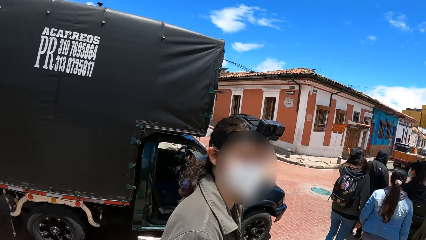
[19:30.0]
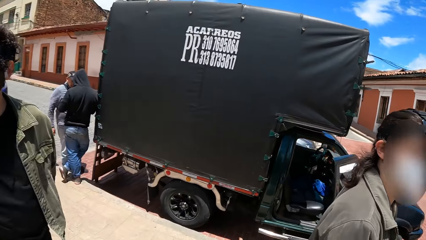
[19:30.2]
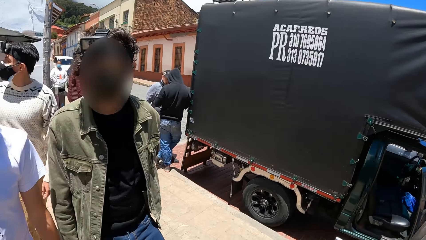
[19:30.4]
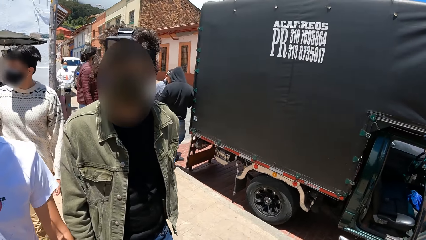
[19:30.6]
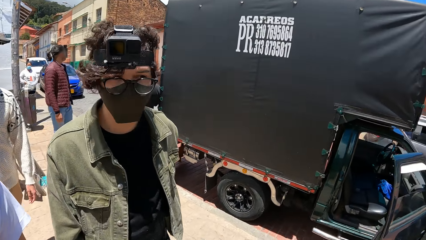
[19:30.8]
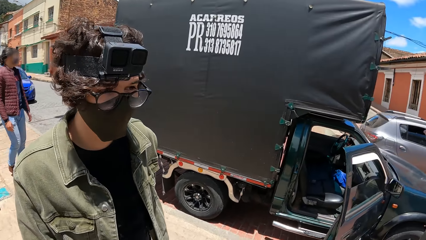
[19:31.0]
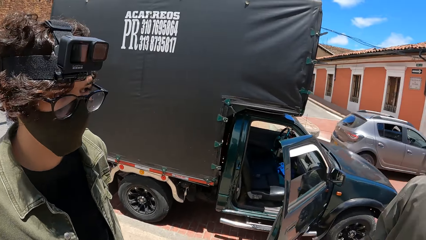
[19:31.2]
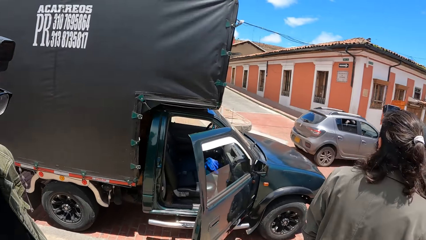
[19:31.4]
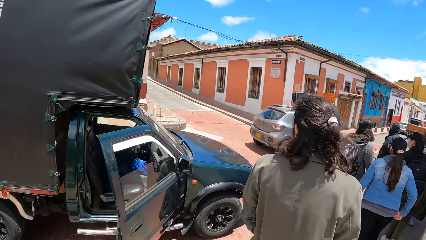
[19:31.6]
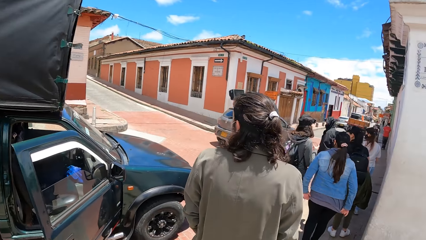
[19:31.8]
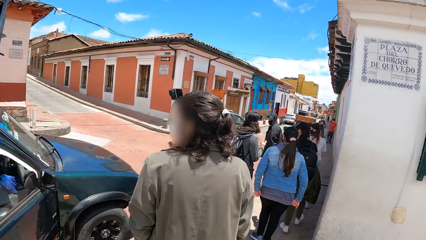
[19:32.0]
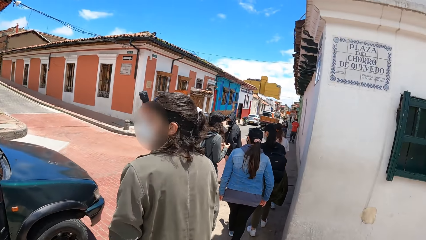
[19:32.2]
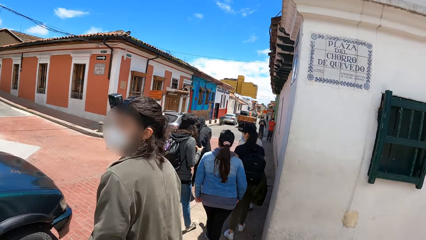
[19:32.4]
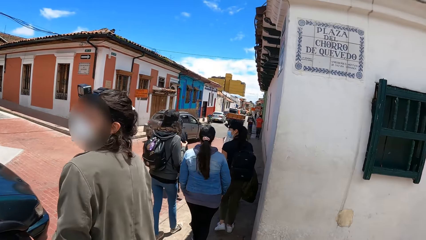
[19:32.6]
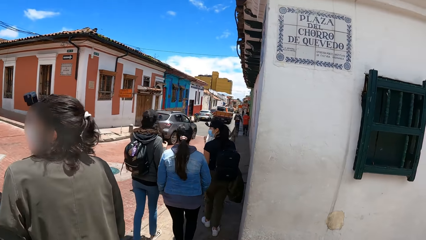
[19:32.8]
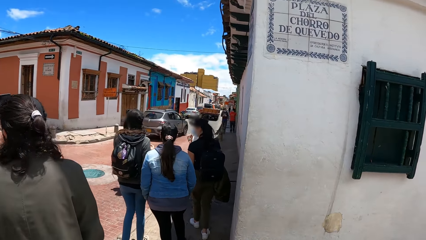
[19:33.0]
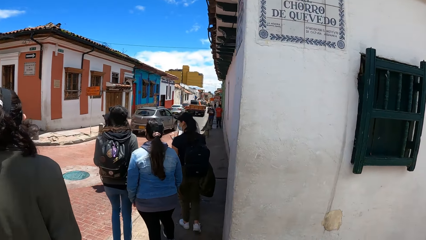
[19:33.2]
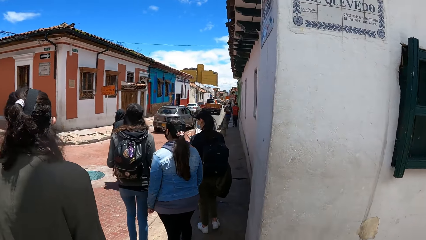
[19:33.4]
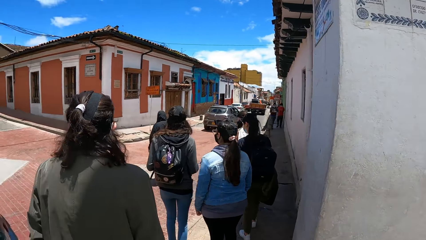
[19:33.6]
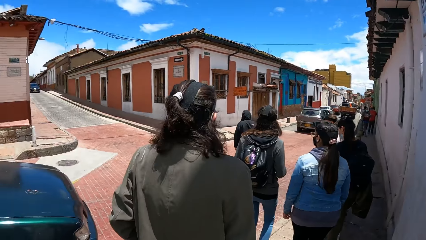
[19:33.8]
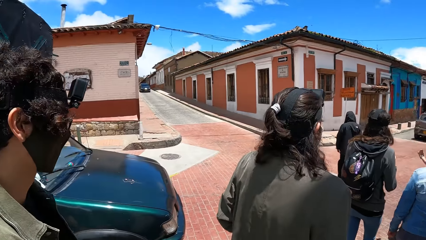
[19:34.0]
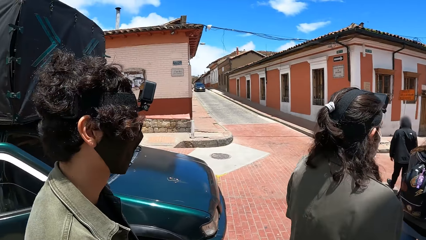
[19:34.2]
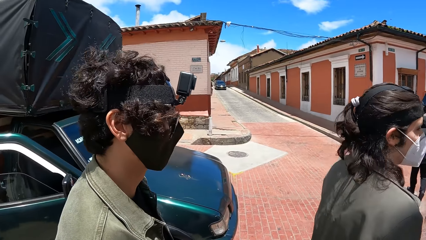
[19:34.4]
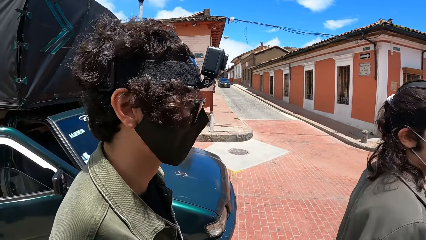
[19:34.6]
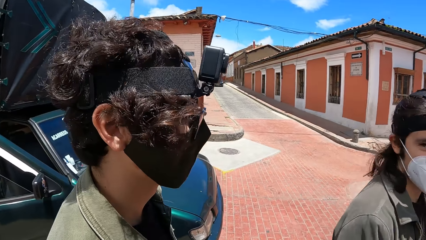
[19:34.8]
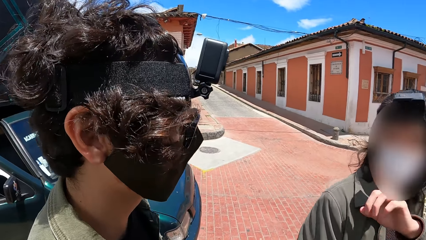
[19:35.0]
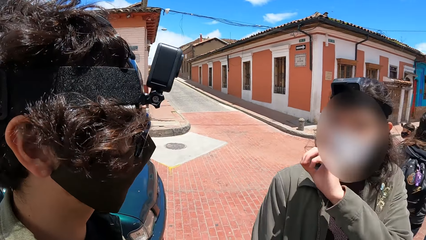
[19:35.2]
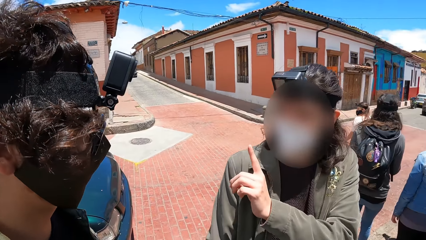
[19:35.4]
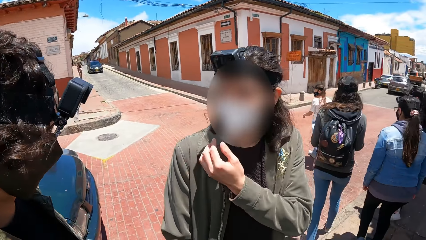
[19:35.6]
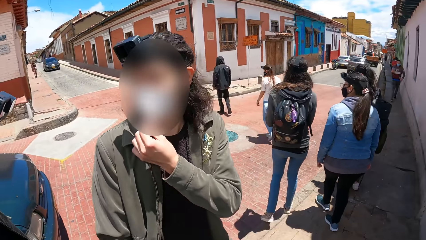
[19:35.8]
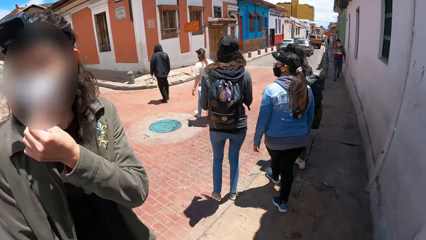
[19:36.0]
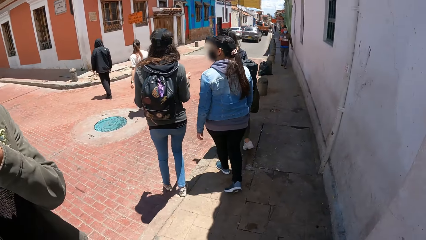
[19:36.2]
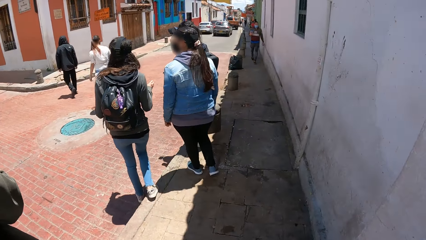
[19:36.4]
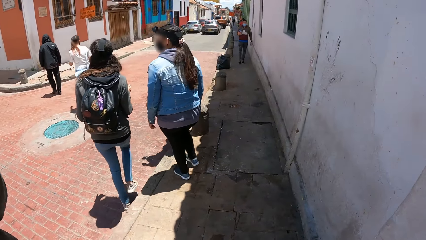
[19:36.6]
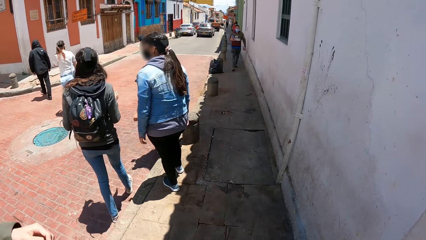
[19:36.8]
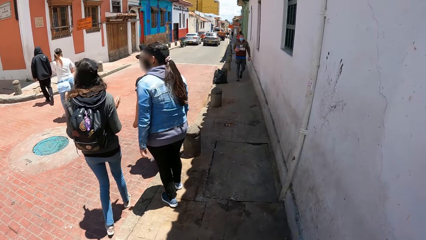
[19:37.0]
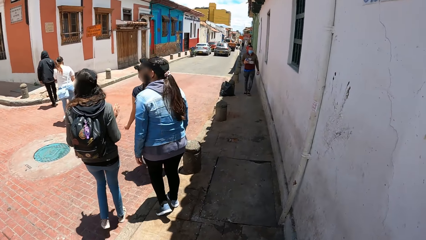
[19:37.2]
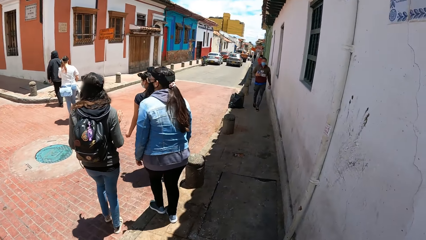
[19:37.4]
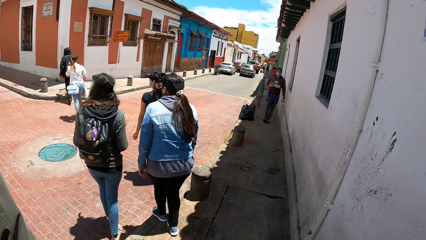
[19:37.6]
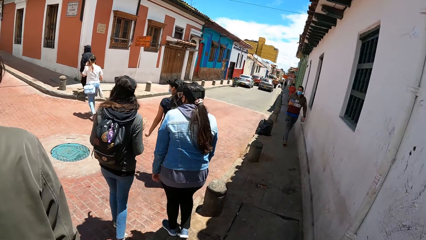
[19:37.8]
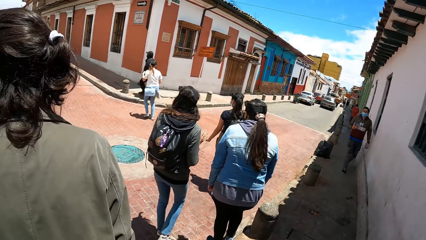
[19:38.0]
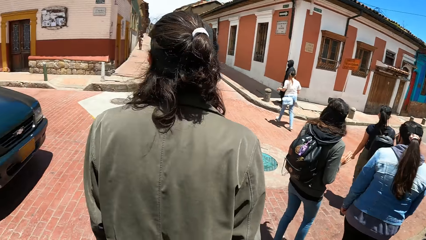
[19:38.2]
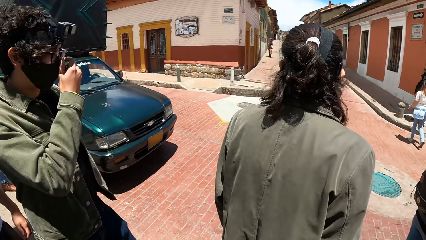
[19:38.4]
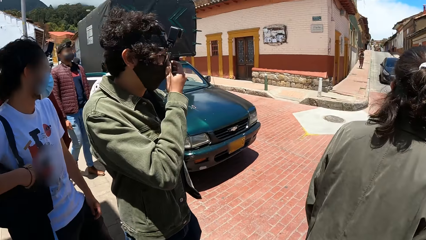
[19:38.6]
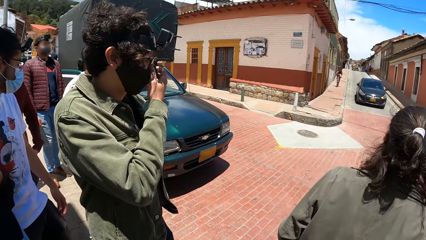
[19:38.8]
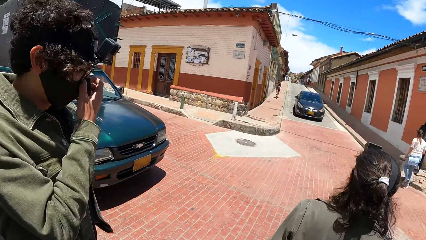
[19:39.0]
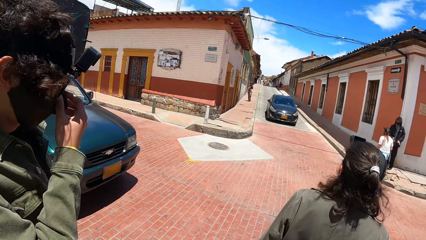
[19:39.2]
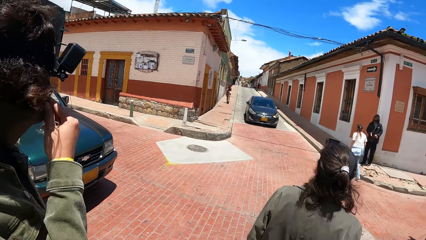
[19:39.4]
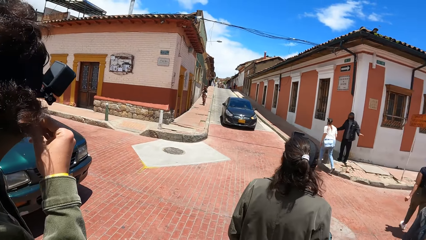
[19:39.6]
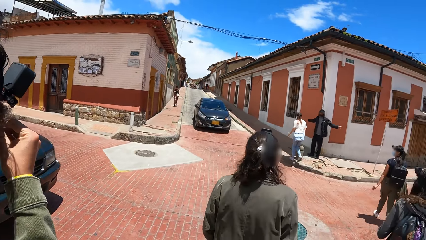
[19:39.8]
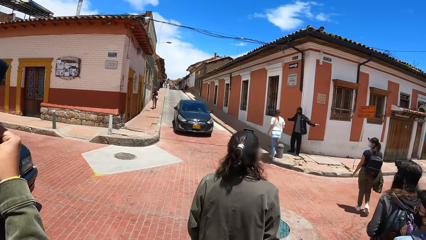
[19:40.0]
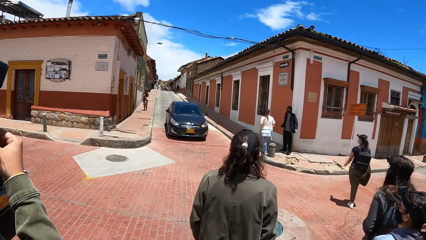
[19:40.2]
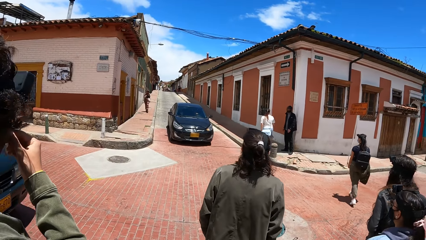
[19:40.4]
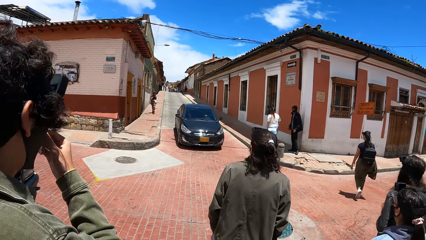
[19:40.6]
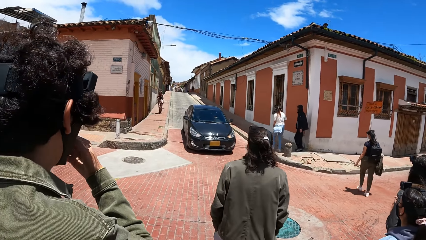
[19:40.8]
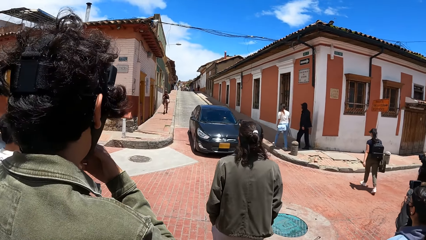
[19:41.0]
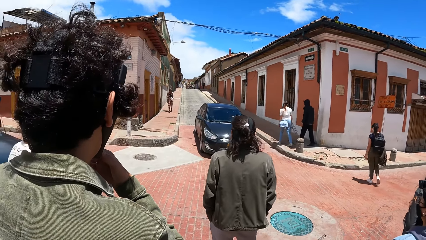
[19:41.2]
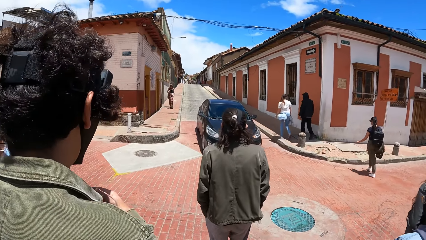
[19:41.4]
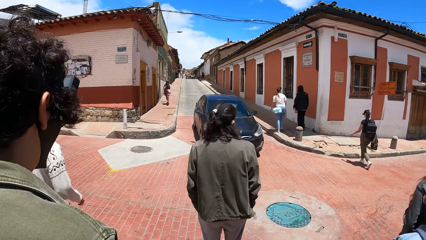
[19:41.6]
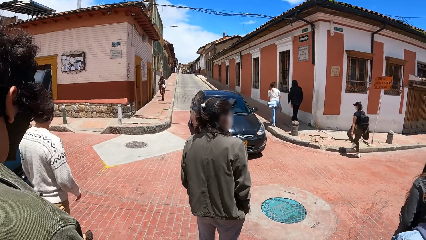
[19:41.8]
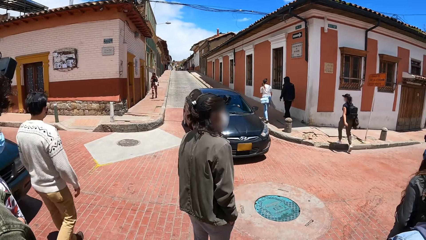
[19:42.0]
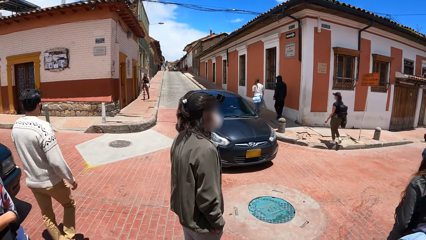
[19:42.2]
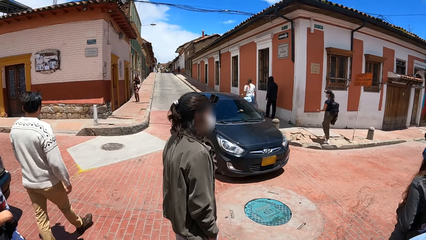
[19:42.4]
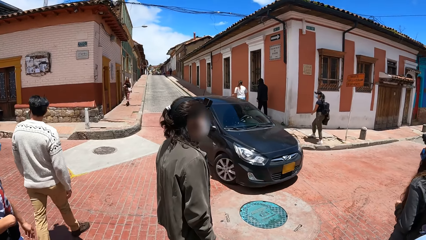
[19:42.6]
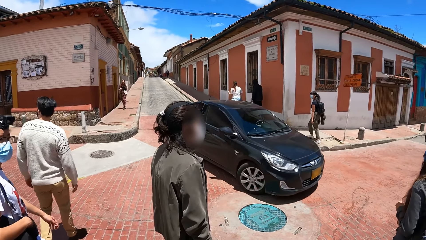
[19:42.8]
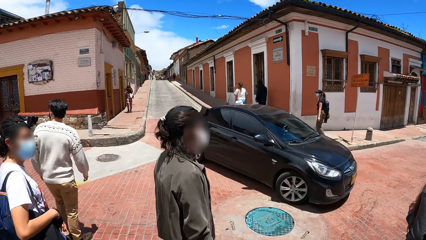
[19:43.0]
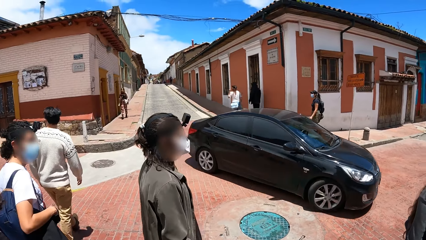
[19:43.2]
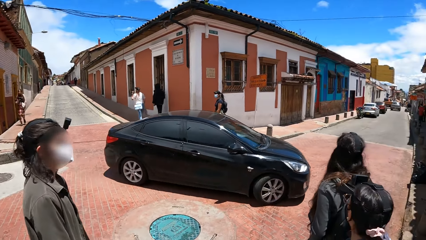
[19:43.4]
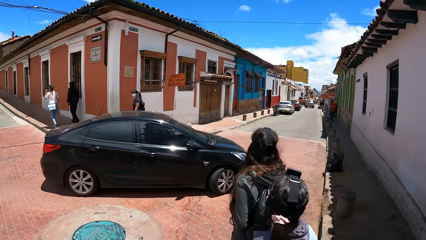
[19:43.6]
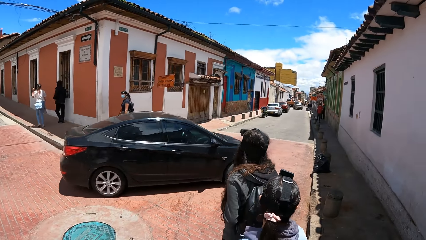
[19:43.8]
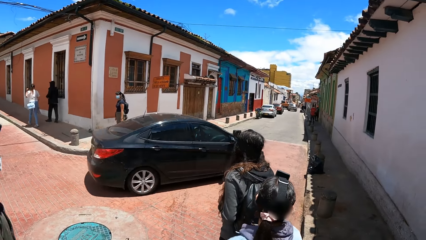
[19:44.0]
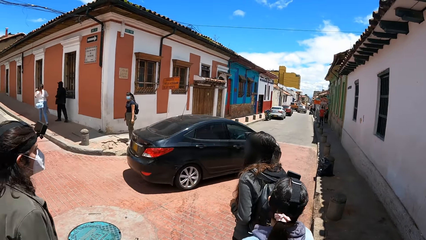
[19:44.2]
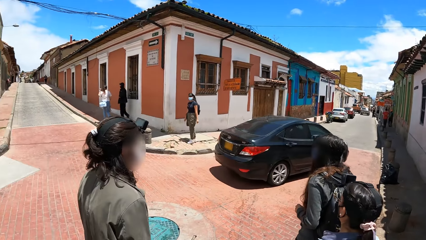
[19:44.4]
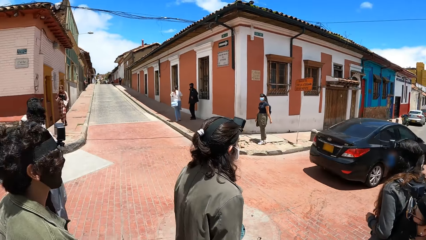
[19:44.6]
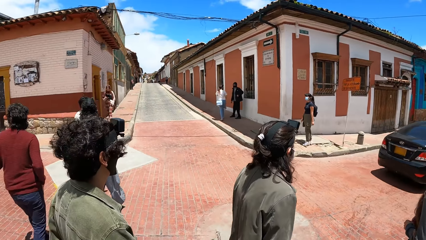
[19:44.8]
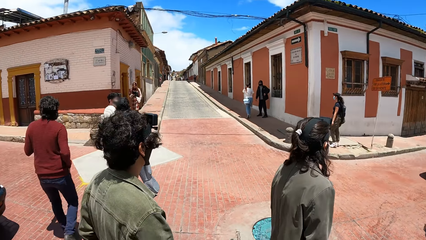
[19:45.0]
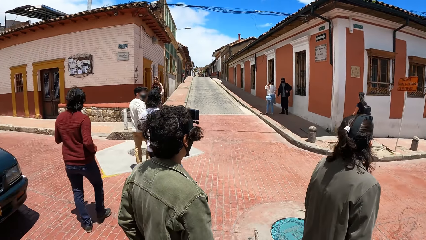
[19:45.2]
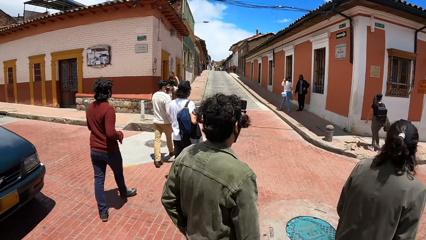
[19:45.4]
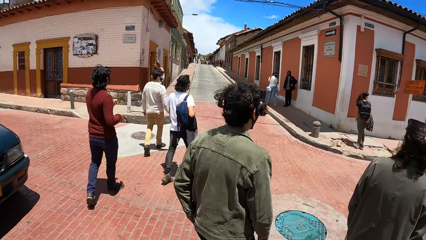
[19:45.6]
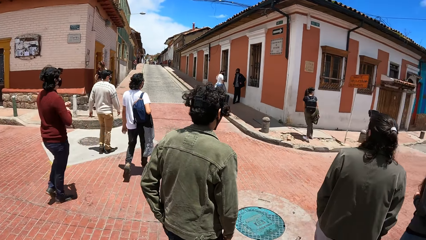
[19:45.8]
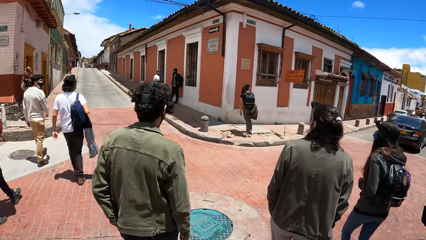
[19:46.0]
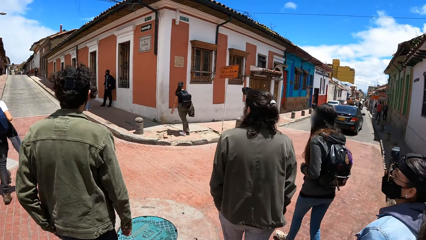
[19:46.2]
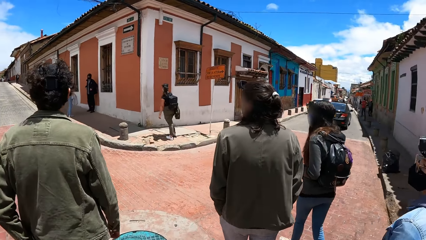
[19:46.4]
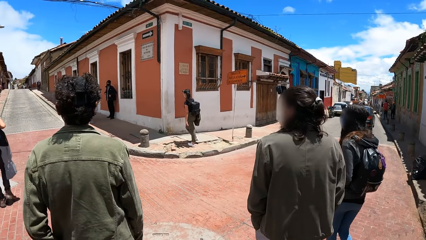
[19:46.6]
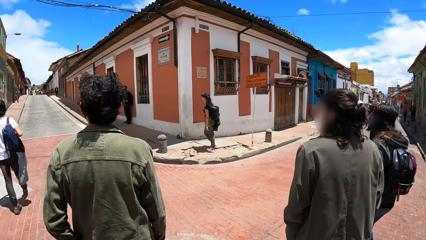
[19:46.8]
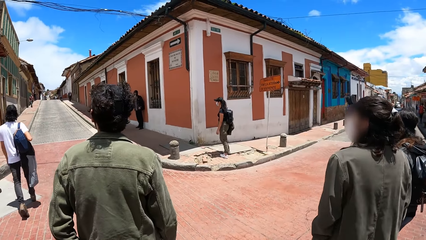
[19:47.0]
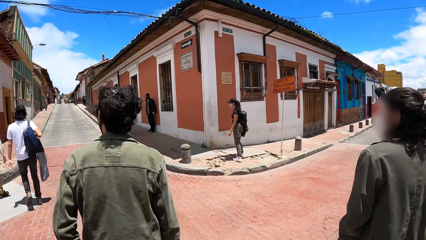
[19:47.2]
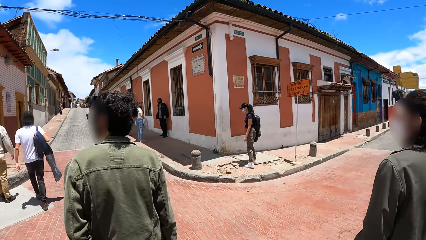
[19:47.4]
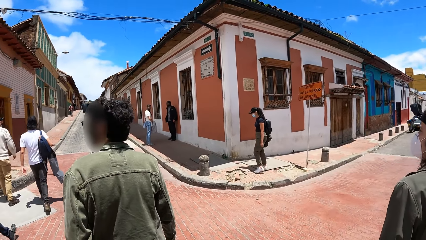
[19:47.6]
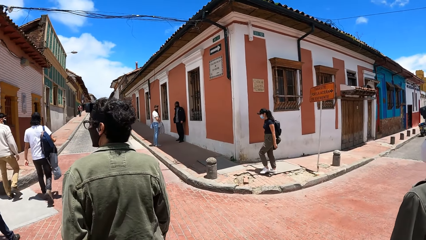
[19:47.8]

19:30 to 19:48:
The camera wearer interacts with a man. The man gesticulates with his left hand to friends. A black car drives towards the camera wearer. Another man holds his nose with his right hand. The camera wearer walks past the black van. Another man walks across a paved road. The black car drives to the right past the camera wearer. The camera wearer looks around. Another man walks across the paved road. A woman walks across the paved road. The camera wearer walks around with friends.
